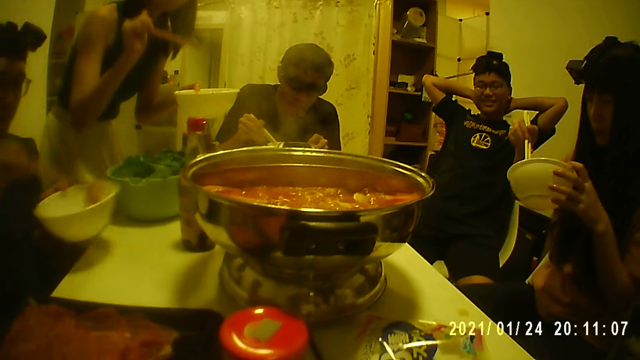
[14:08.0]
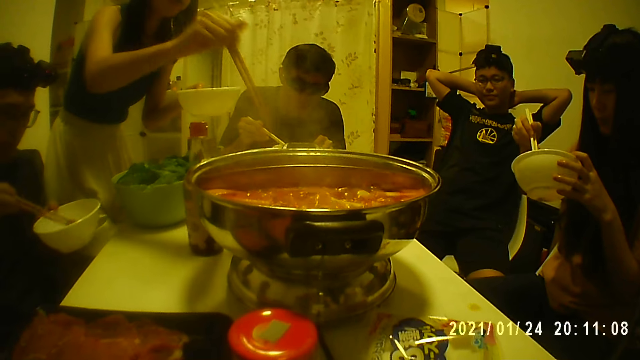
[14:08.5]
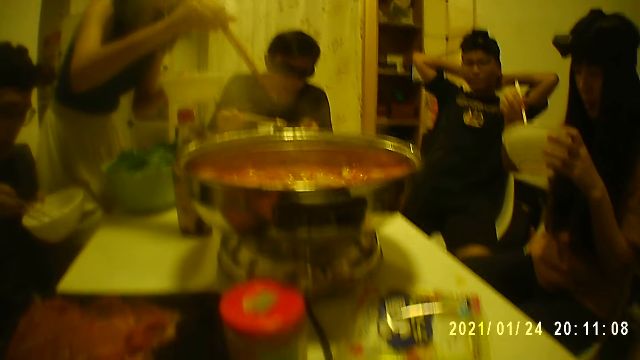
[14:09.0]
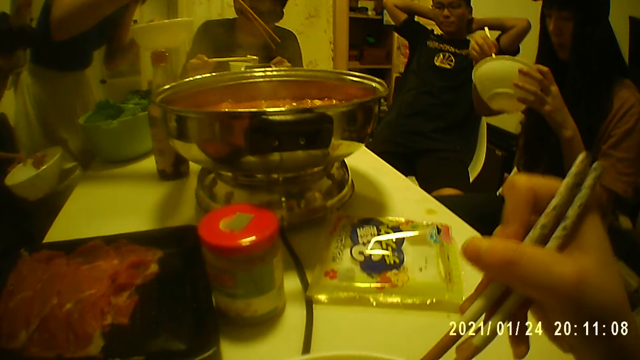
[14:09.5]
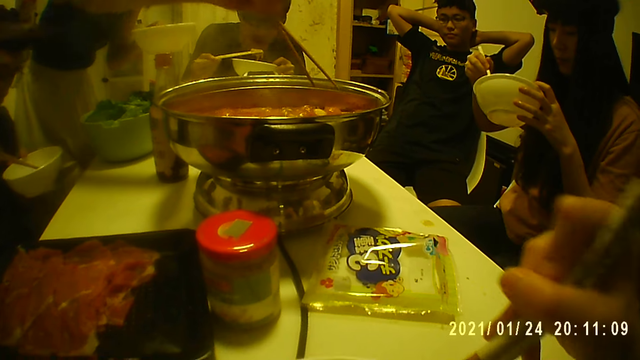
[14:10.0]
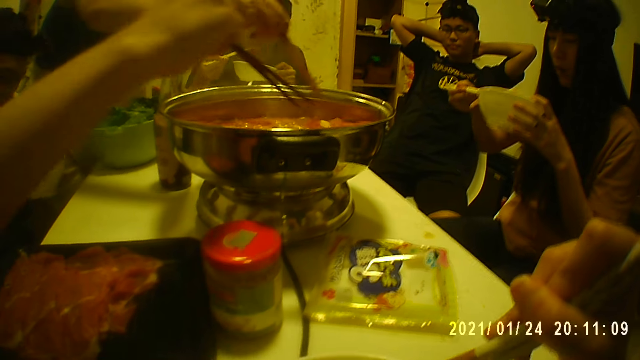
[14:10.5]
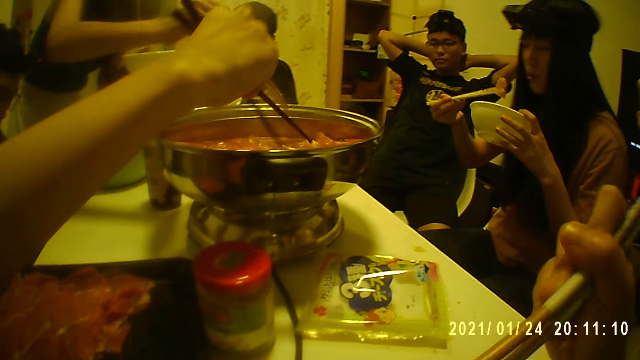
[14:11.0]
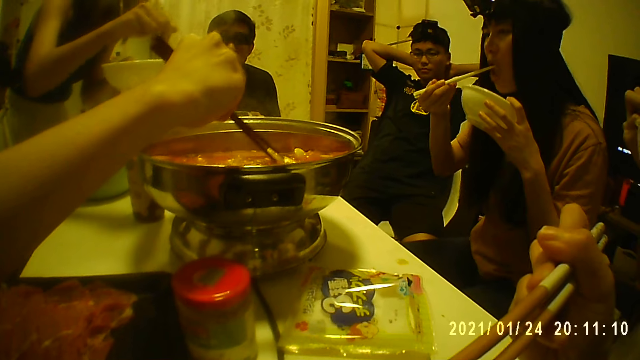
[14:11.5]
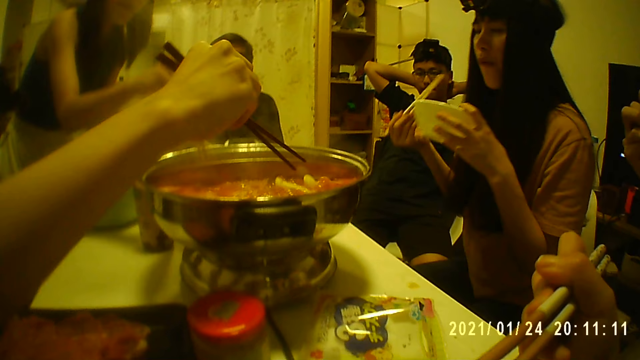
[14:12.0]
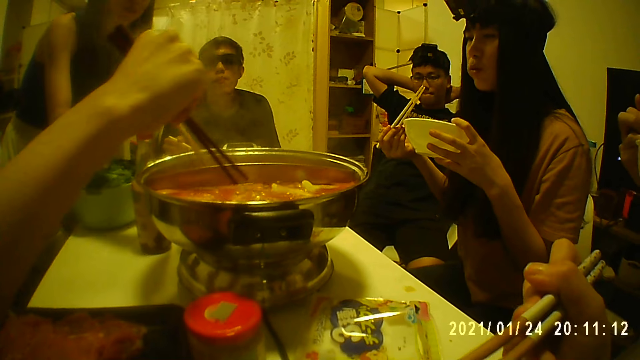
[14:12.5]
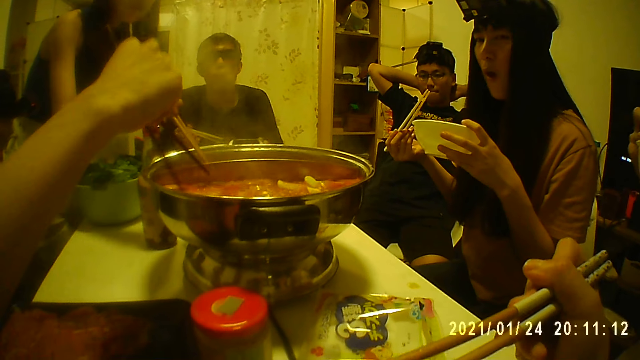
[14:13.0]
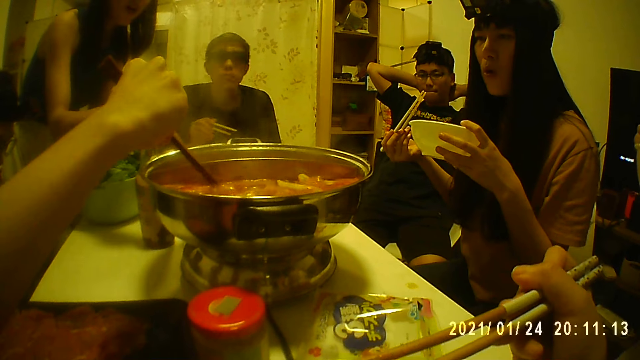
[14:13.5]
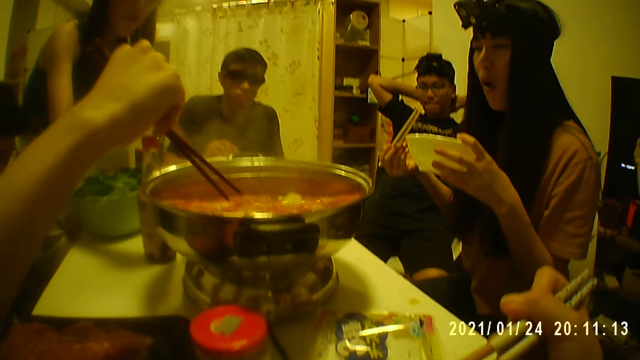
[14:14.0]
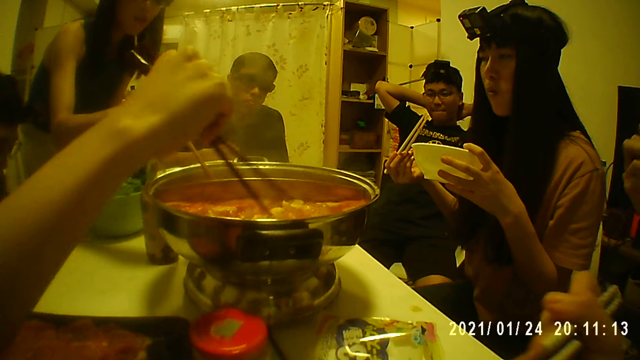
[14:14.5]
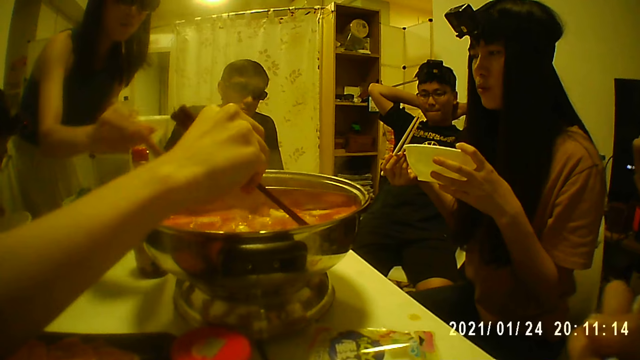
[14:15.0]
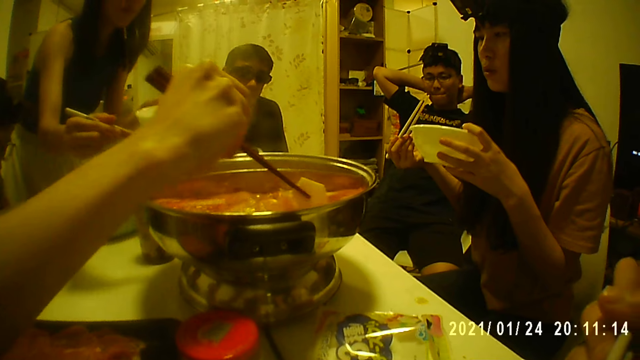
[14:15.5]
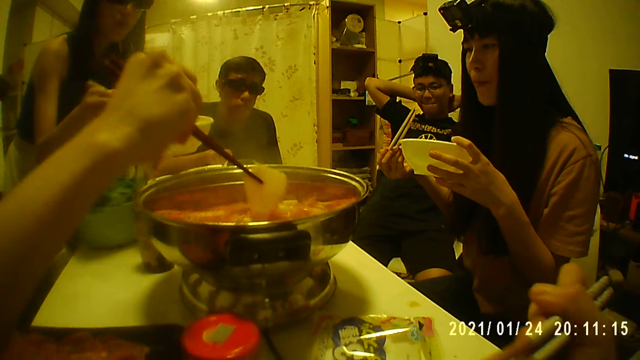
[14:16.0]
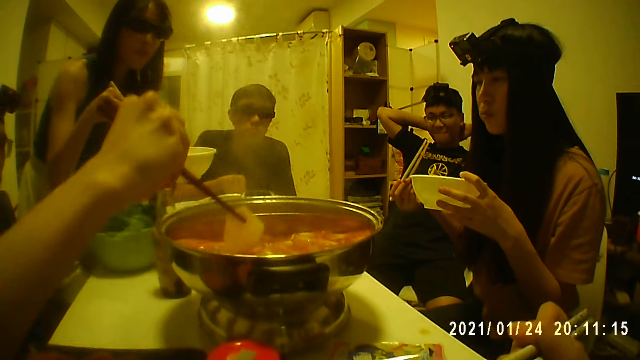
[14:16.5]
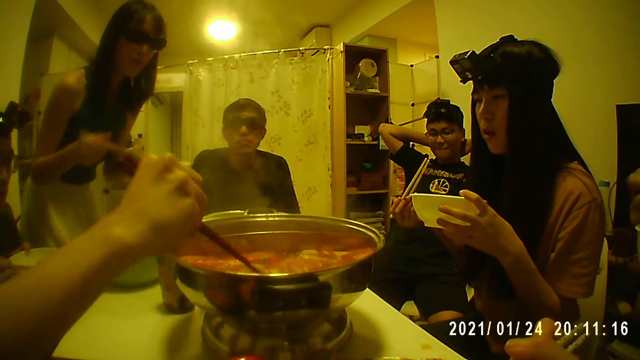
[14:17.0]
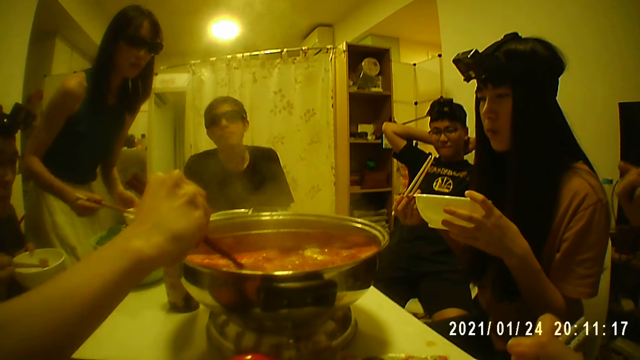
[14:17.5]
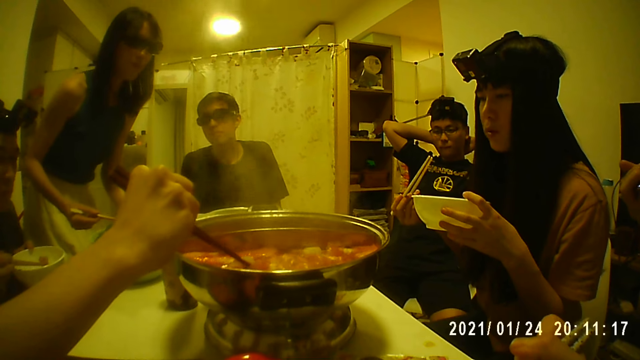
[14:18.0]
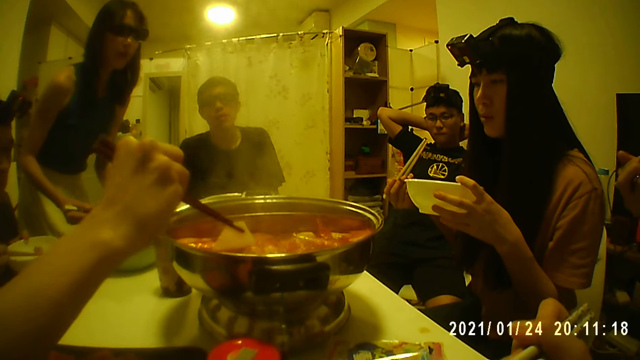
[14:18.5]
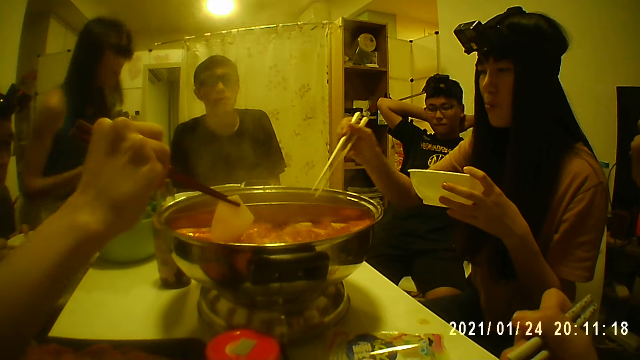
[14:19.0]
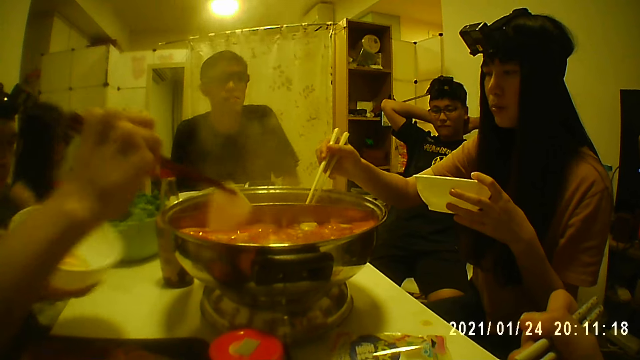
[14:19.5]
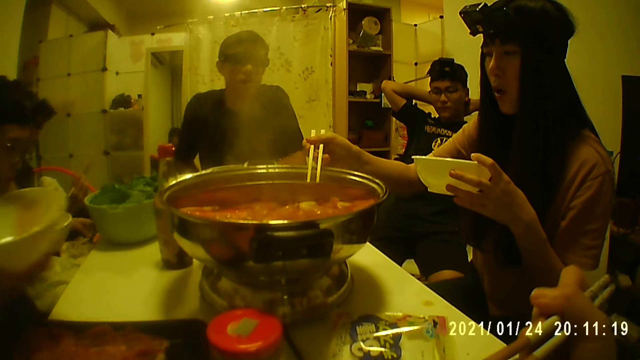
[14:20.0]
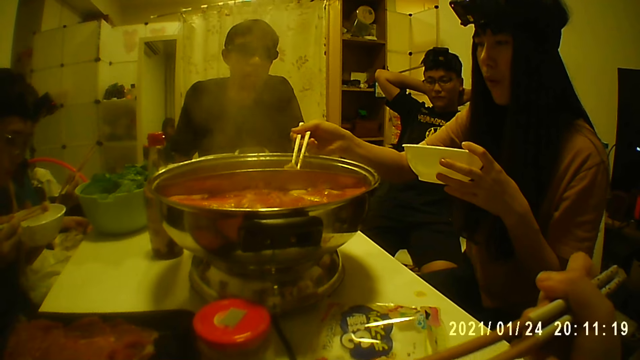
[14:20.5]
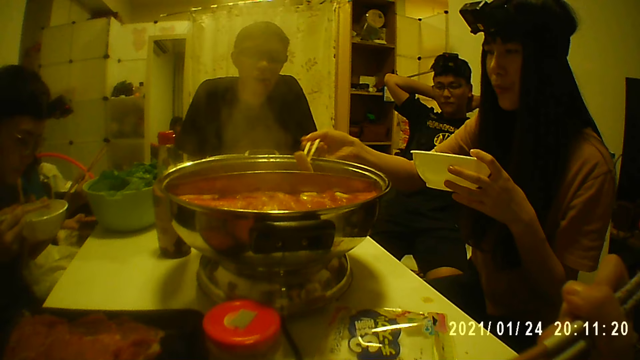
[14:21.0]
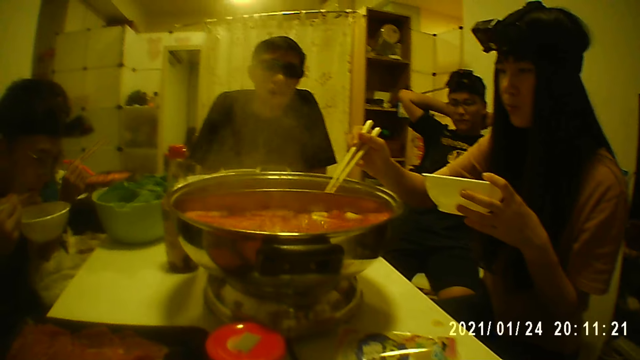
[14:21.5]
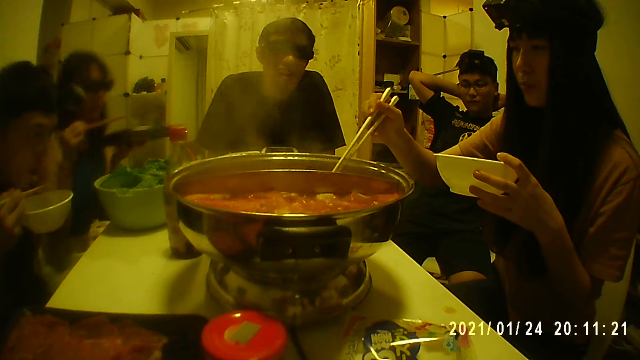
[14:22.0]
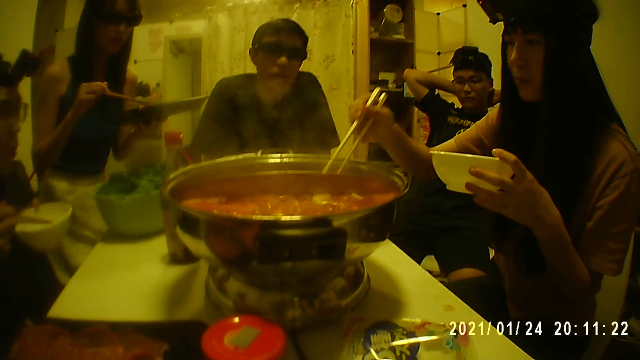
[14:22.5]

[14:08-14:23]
A woman takes food from the pot at the middle of the table with chopsticks. The camera wearer eats with chopsticks. Another woman takes food from the pot at the middle of the table with chopsticks. A man takes food with chopsticks. The man takes food with chopsticks again. Another woman takes food from the pot at the middle of the table with chopsticks. Another man looks into the food.

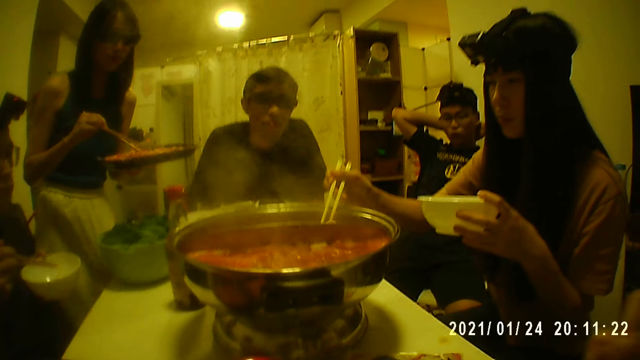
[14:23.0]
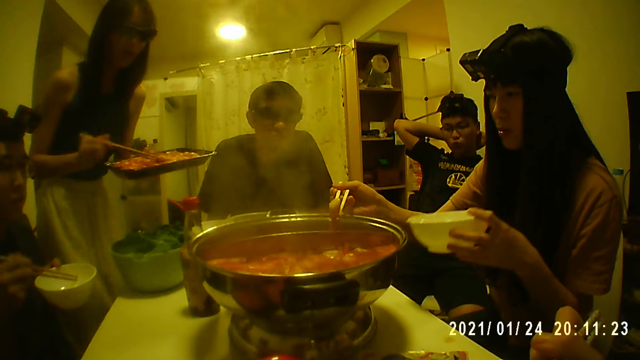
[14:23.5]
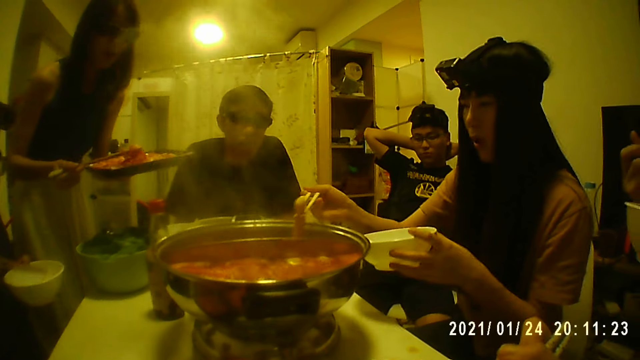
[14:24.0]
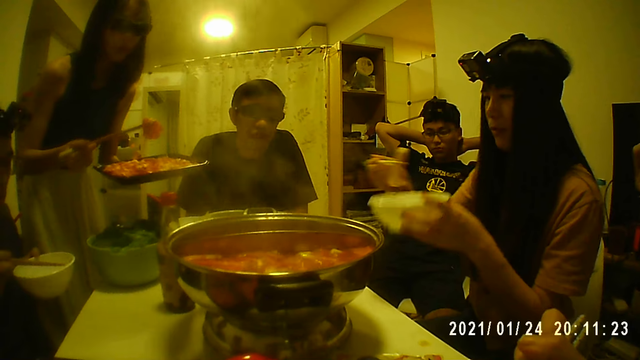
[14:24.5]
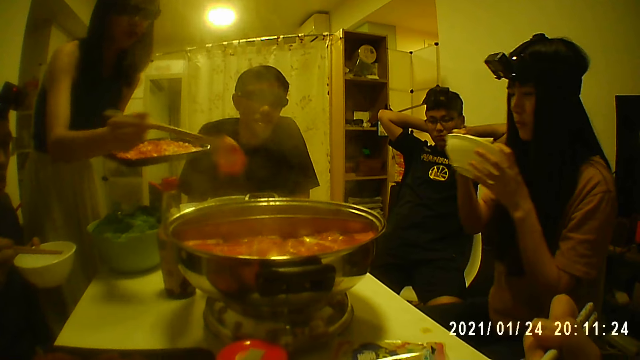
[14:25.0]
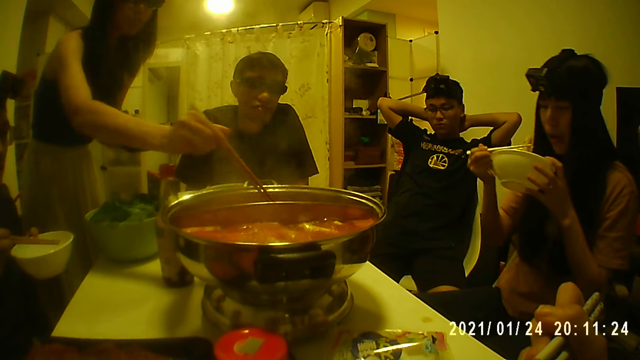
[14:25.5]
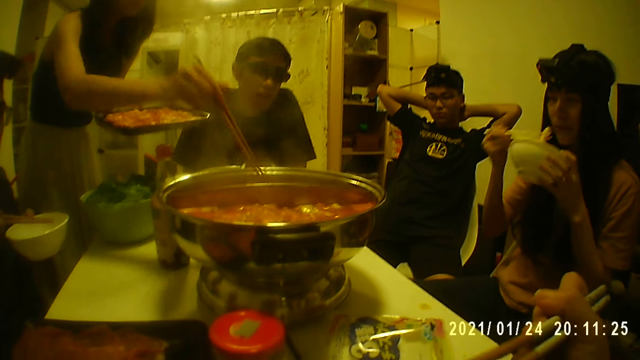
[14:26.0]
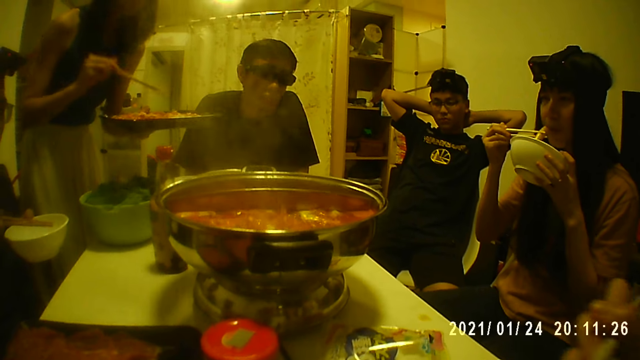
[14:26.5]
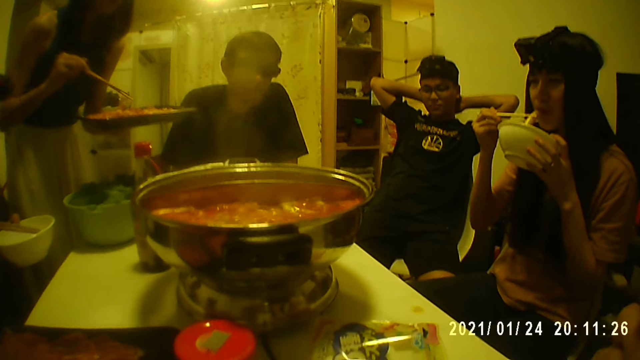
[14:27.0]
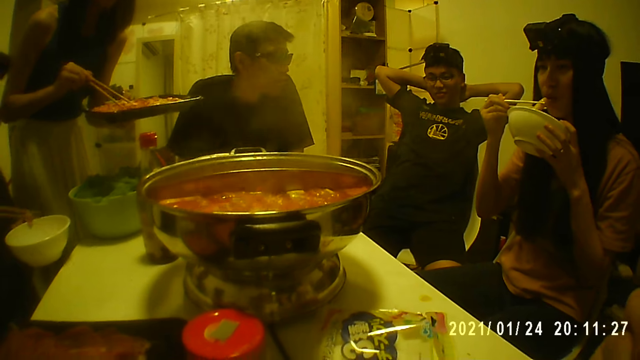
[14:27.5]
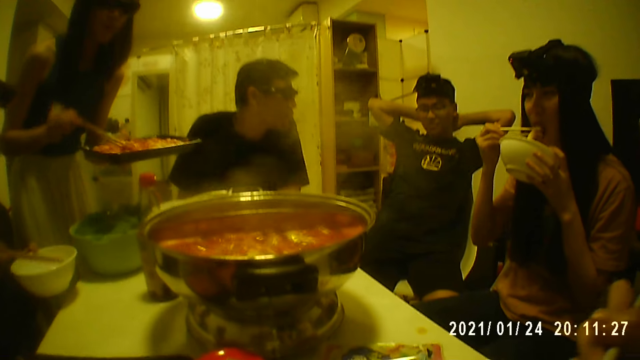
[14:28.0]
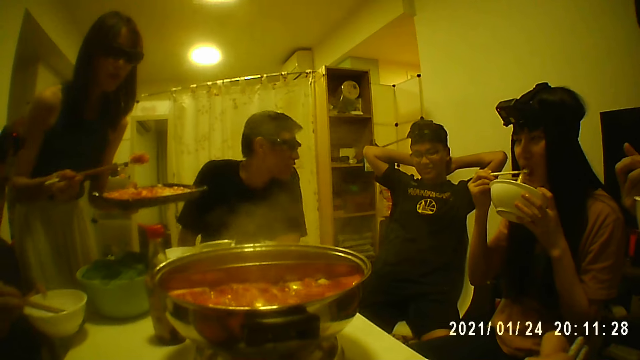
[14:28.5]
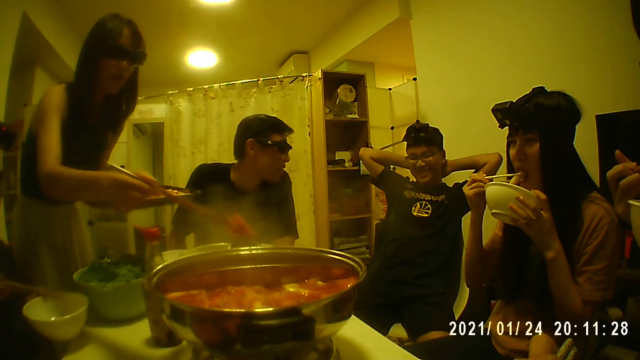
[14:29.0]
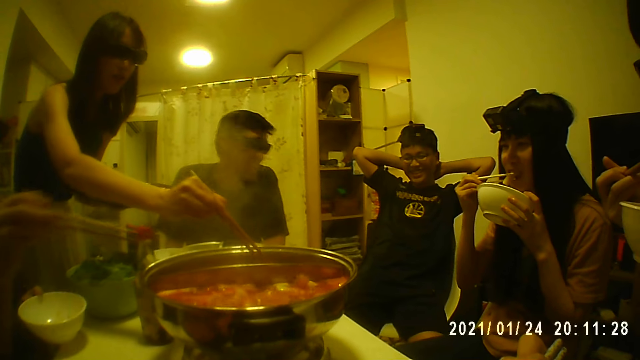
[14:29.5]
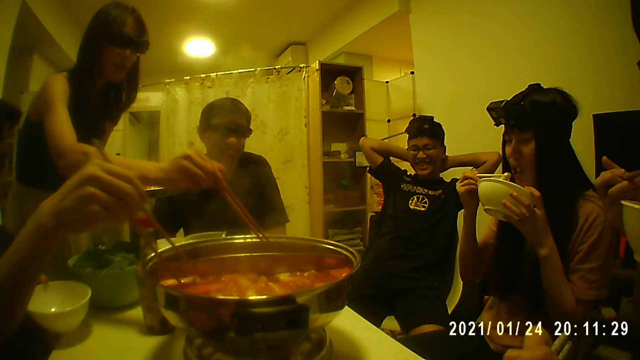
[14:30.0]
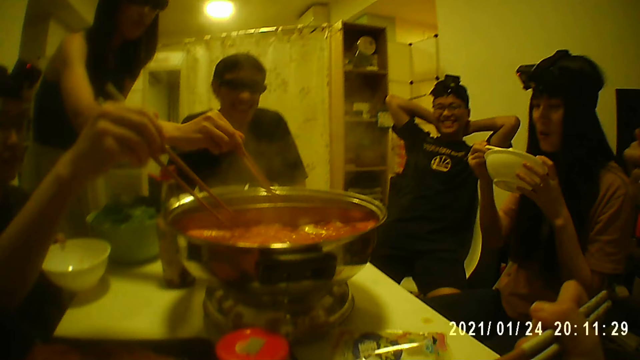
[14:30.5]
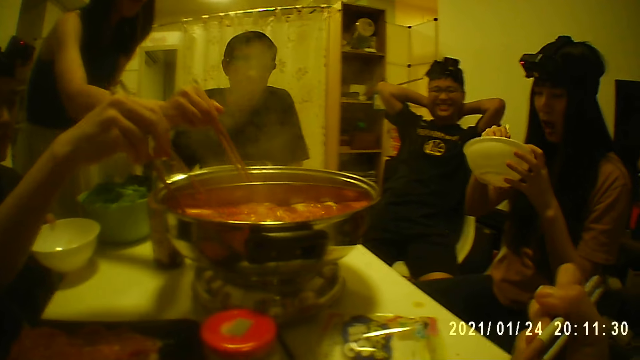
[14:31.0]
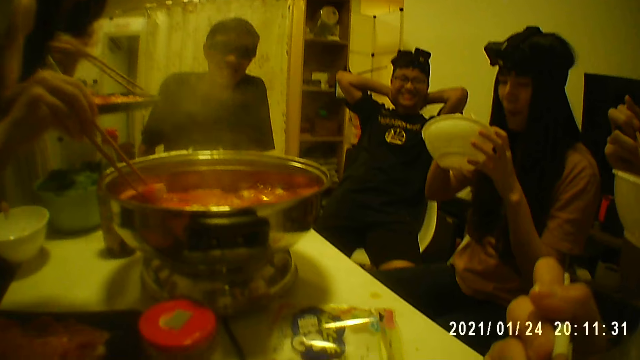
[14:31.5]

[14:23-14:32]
A woman puts food into the bowl. Another woman returns food into the pot at the middle of the table with chopsticks. A man takes food from the pot at the middle of the table with chopsticks. The first woman puts food into the bowl.
